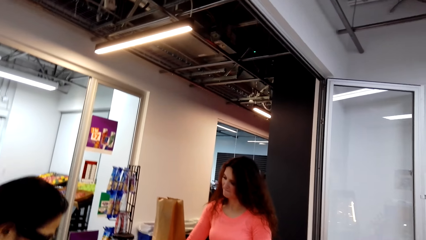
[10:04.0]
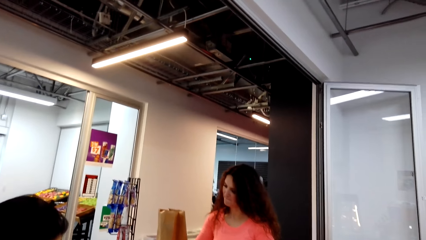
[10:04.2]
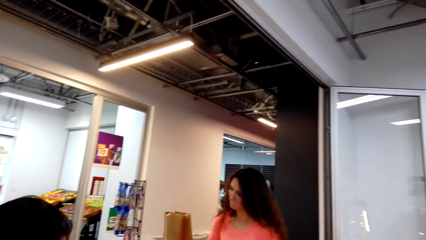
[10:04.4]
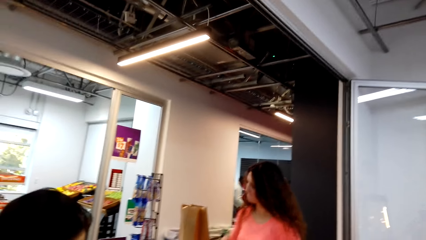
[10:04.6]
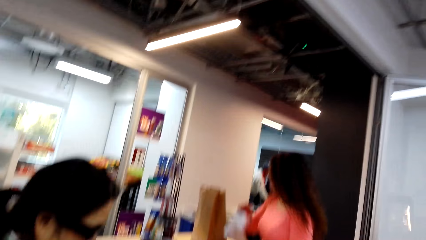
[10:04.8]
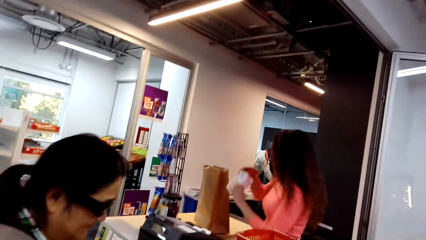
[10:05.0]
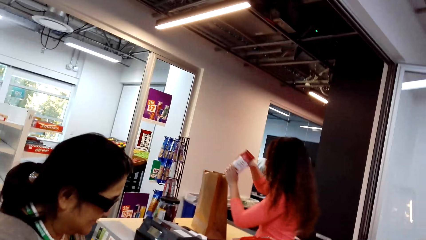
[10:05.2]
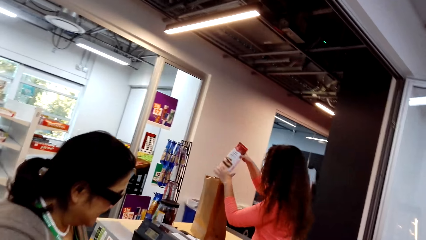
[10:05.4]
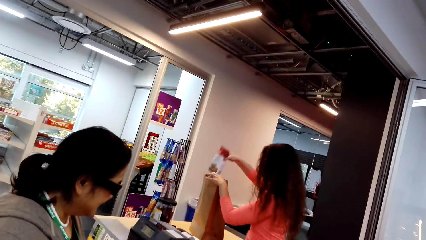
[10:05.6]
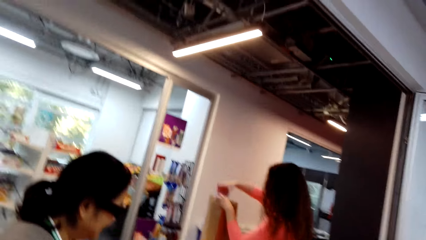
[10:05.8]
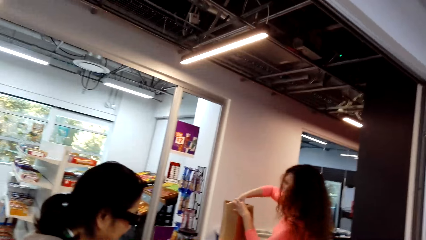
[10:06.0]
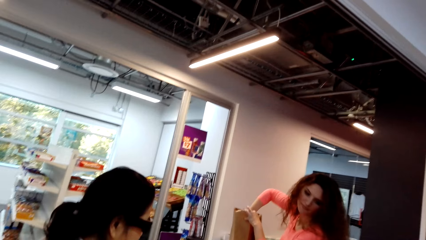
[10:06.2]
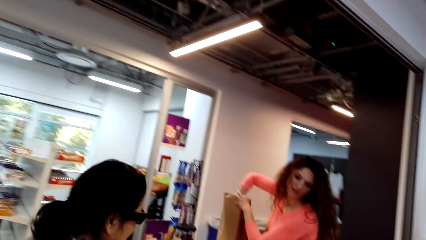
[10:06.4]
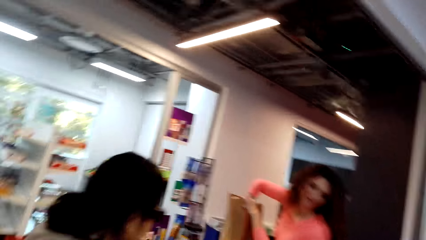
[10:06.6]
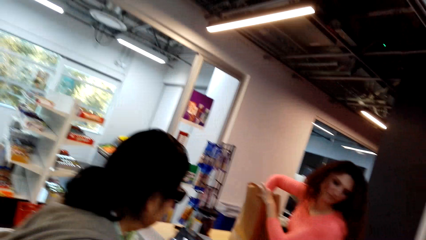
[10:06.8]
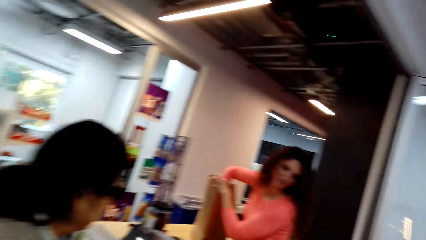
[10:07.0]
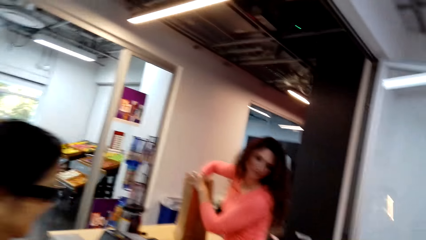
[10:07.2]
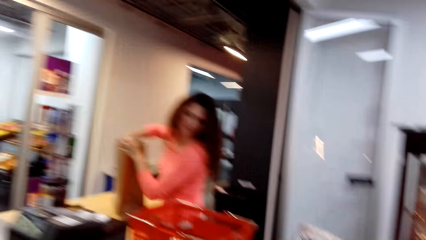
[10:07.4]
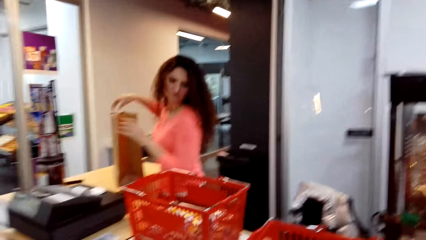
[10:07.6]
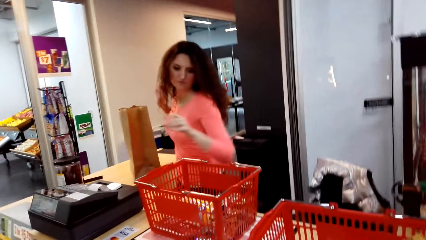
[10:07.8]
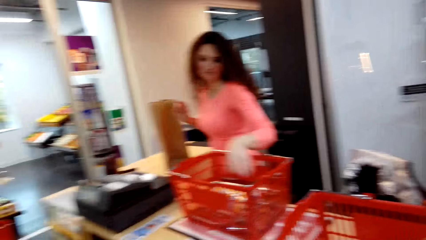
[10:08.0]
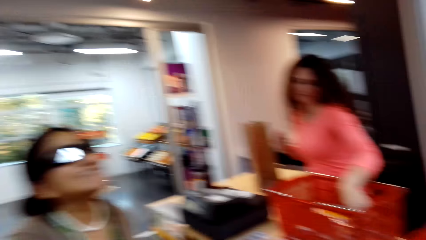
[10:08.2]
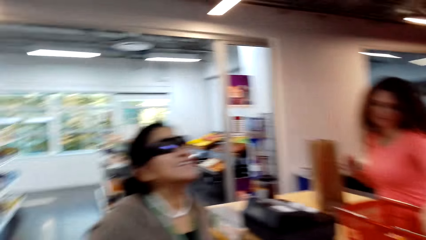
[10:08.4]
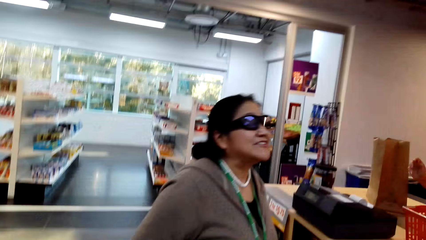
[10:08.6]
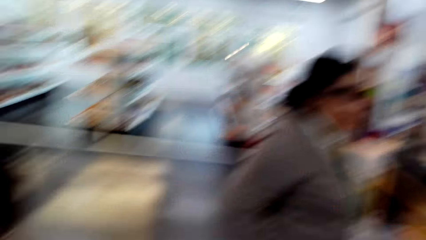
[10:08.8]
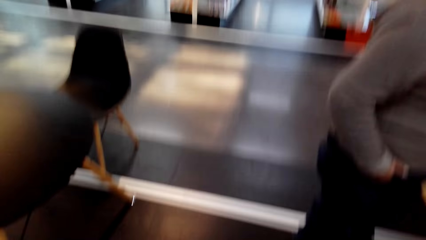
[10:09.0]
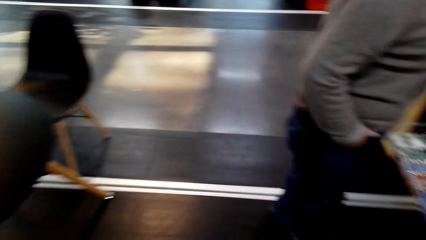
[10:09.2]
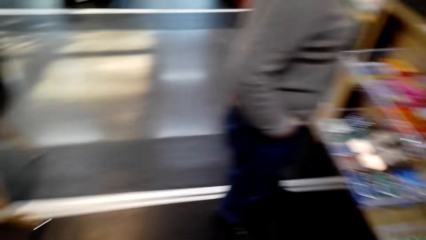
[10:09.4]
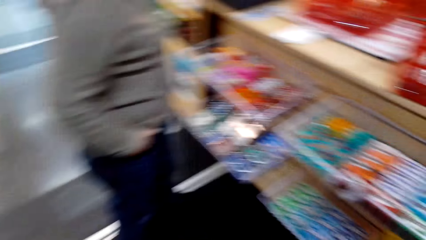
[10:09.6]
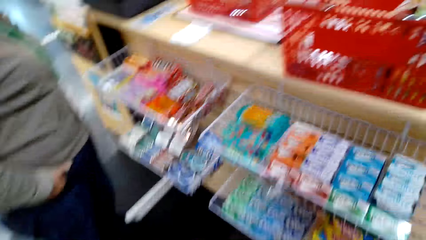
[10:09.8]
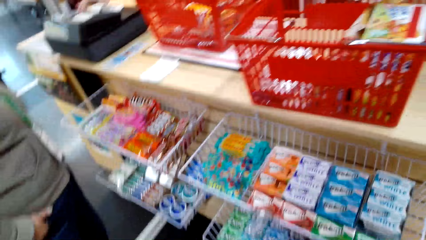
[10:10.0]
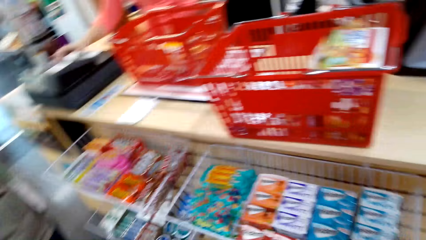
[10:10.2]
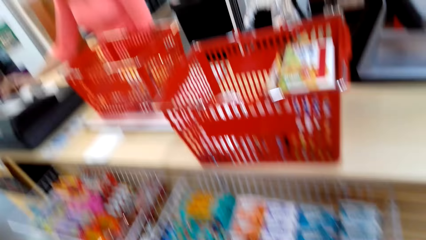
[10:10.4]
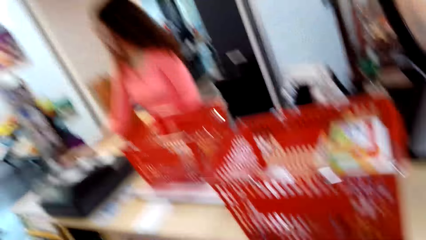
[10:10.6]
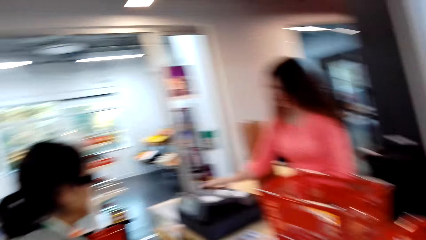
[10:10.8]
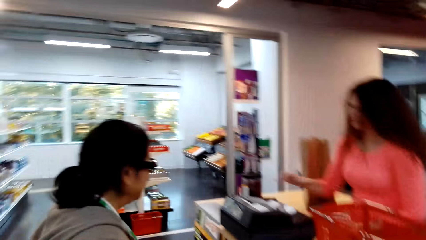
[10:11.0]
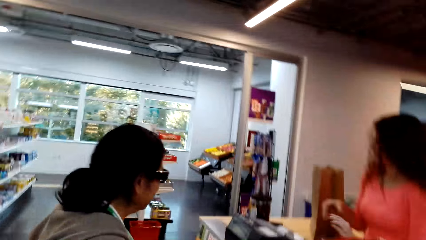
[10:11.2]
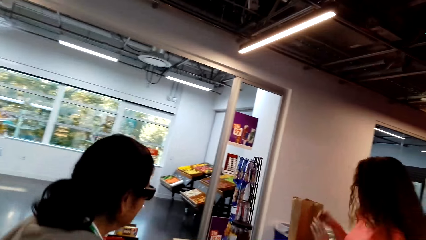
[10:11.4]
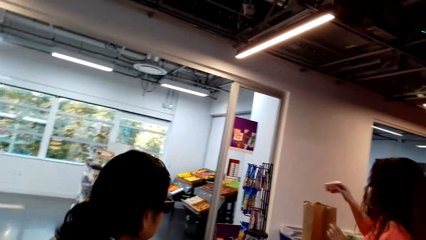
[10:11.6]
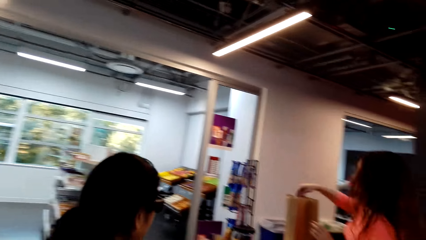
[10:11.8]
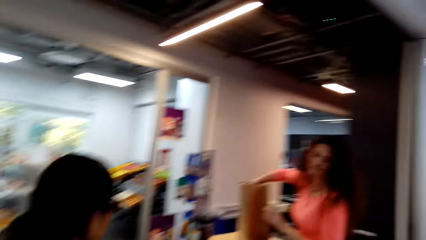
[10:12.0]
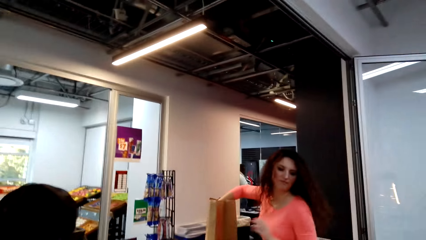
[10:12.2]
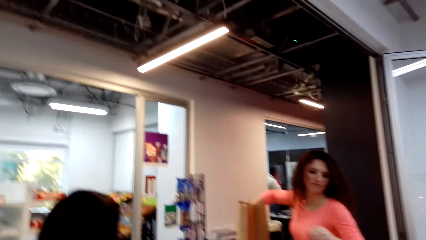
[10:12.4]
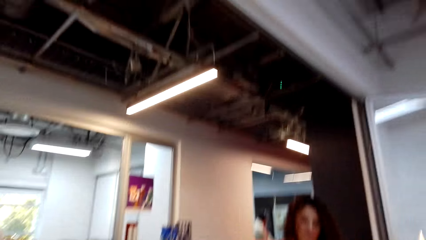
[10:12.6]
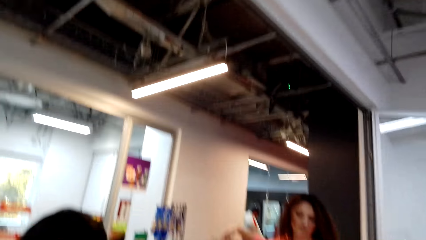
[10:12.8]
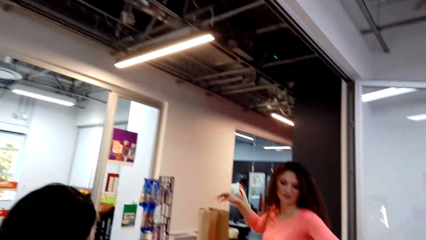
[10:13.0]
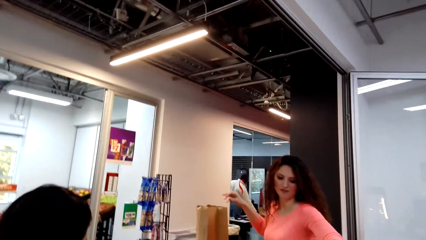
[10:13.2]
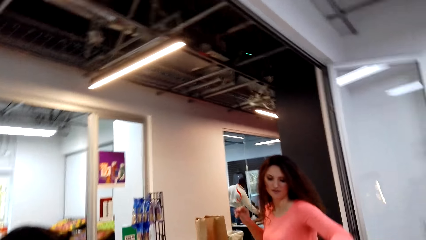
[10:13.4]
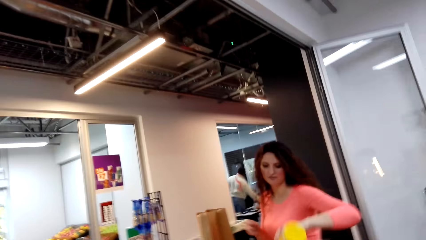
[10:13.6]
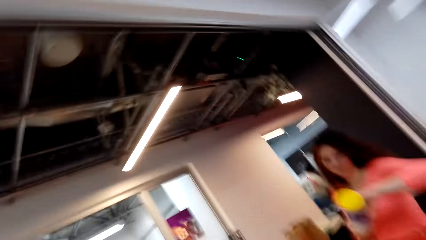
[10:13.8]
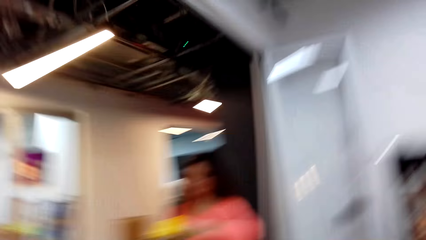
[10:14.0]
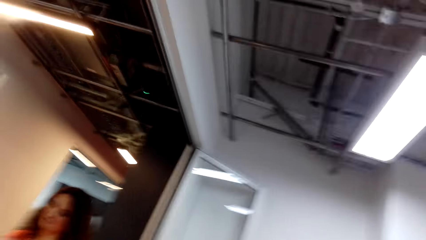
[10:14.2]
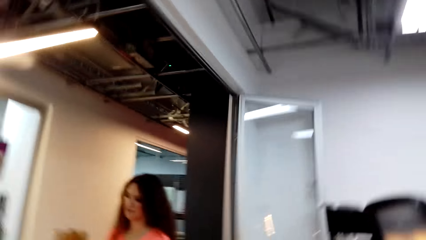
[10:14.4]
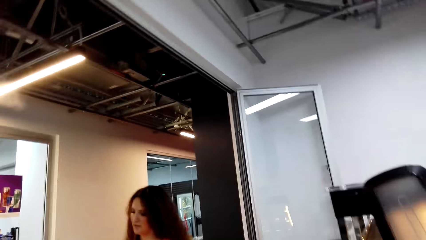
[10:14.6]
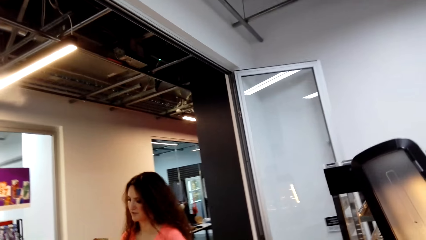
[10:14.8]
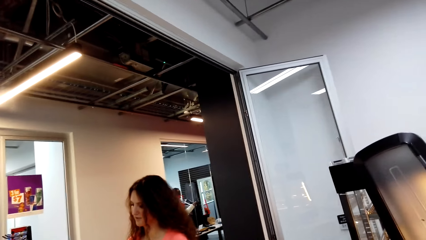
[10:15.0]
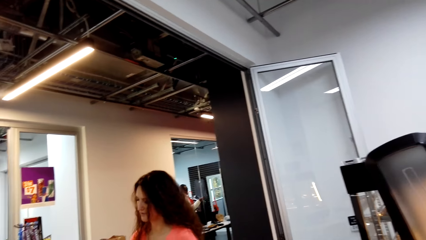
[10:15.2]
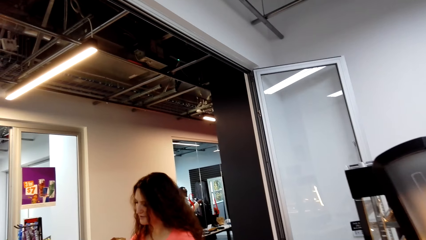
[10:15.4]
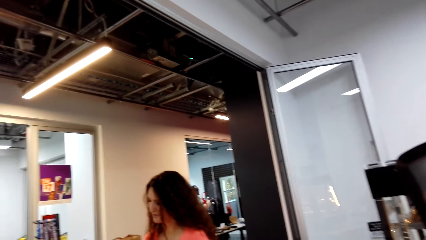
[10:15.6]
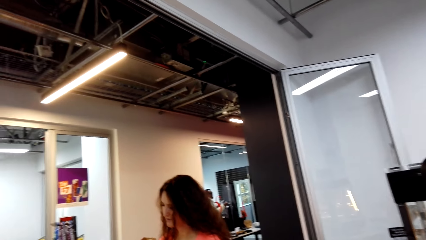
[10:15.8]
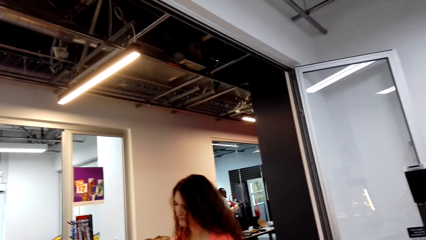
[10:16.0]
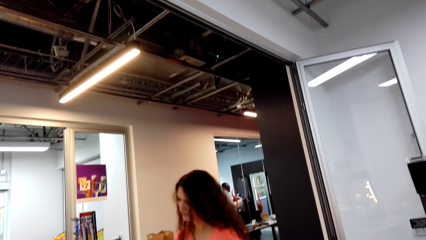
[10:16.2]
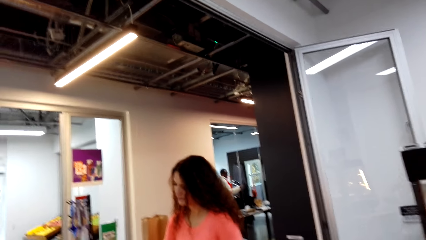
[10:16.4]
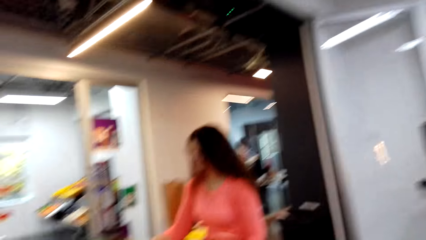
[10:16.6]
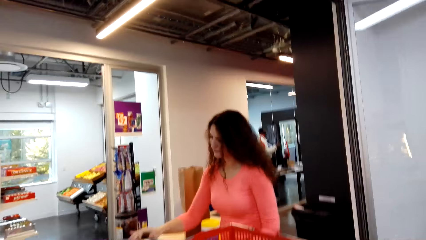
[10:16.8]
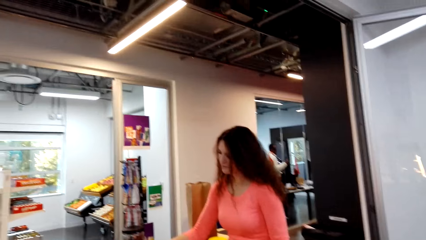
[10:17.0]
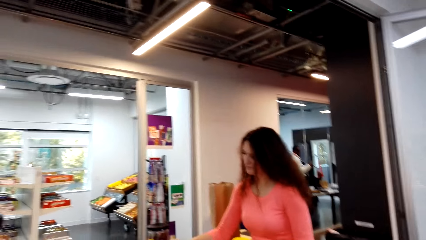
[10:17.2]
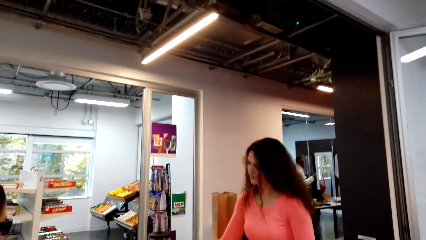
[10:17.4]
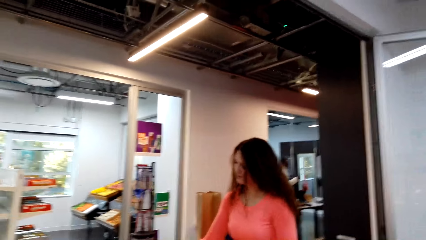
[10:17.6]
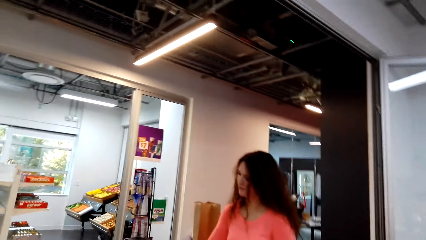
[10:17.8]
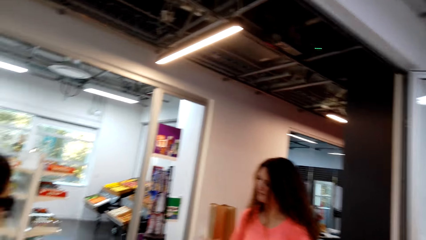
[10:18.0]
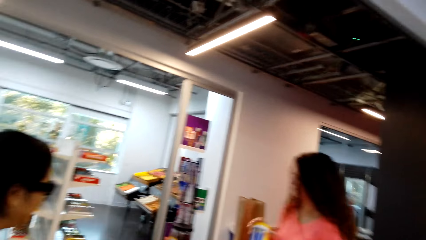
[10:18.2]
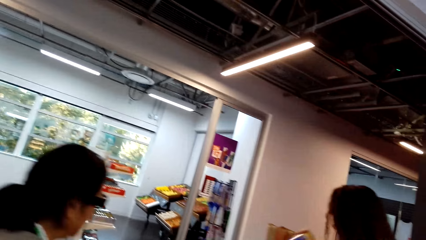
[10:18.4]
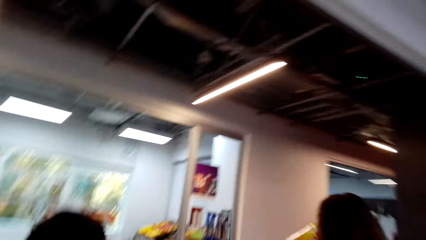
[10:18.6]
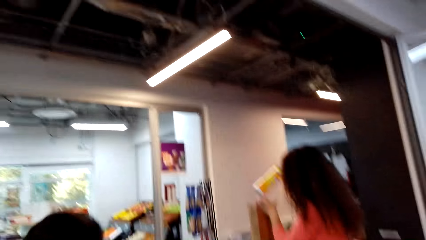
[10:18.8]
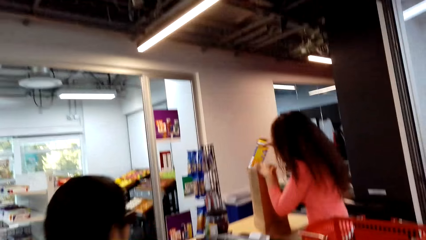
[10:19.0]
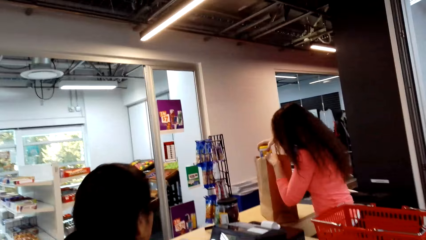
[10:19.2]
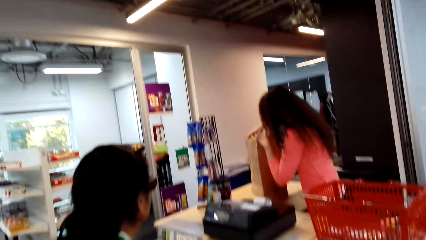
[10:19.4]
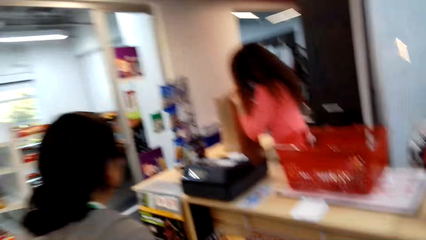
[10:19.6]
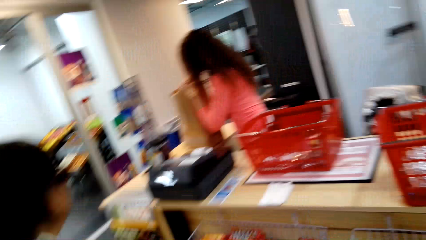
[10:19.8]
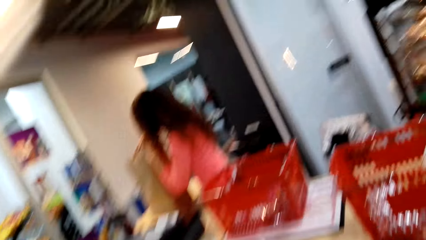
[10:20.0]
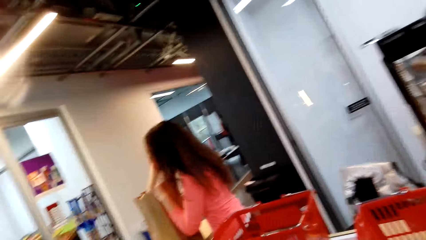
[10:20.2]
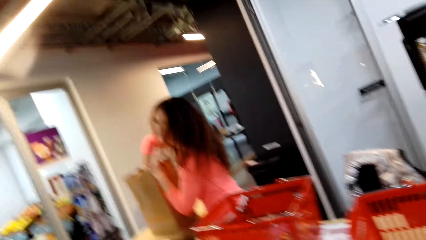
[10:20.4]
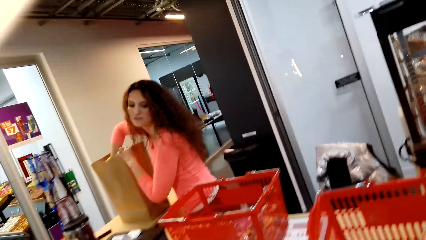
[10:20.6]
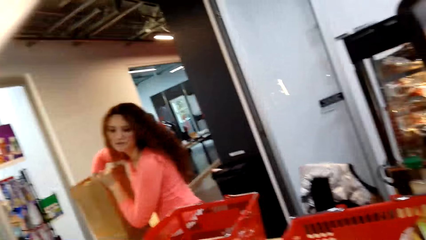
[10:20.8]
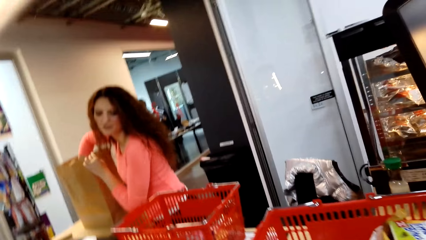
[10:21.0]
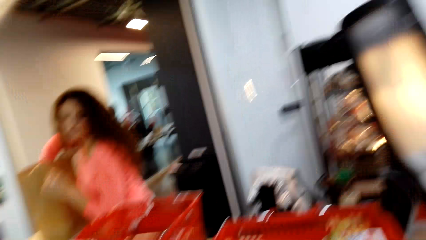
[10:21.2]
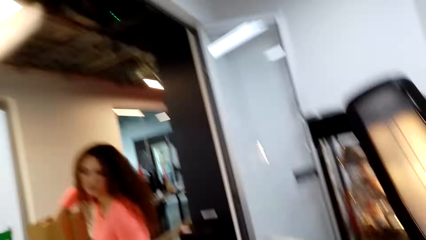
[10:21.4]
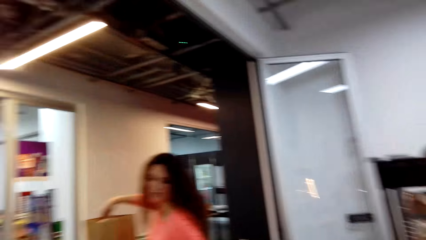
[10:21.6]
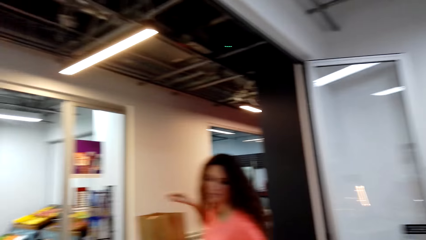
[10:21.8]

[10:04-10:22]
A lady places something in the shopping bag. The lady picks something from the shopping basket. The lady enters something in the sales machine. The lady places something in the shopping bag. The lady picks something from the shopping basket. The lady enters something in the sales machine. The lady places something in the shopping bag.
